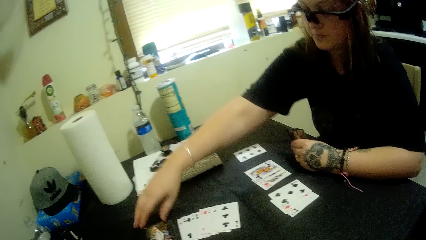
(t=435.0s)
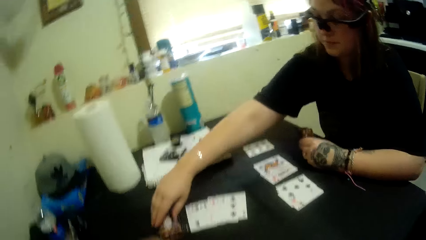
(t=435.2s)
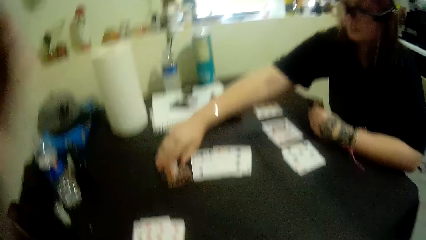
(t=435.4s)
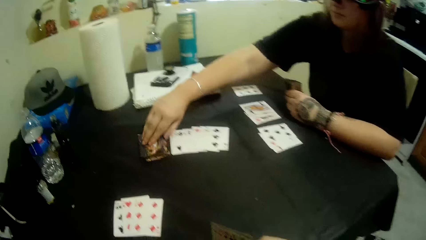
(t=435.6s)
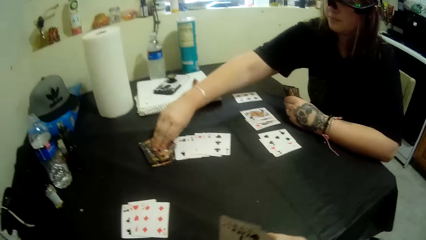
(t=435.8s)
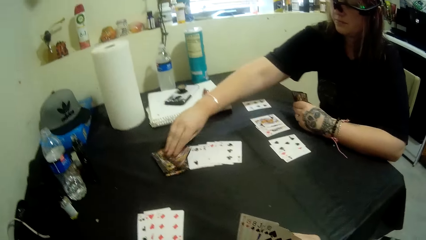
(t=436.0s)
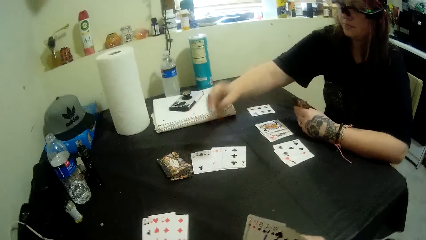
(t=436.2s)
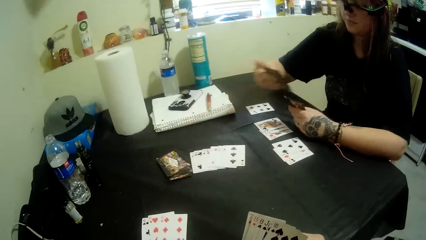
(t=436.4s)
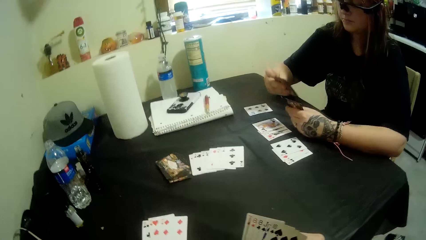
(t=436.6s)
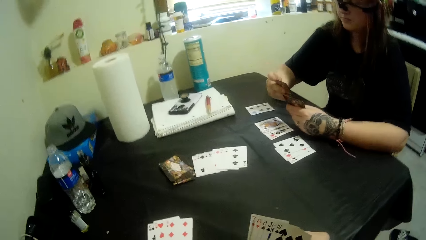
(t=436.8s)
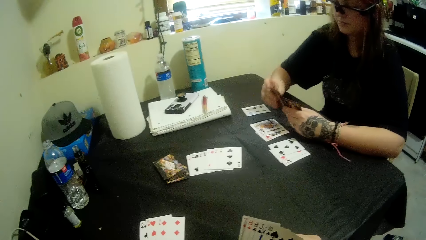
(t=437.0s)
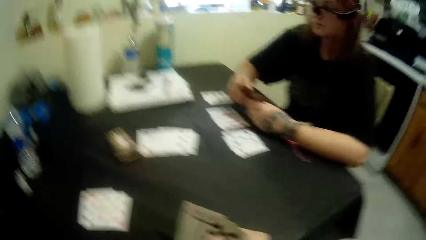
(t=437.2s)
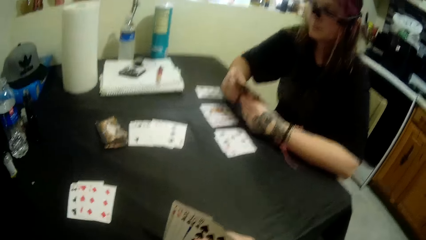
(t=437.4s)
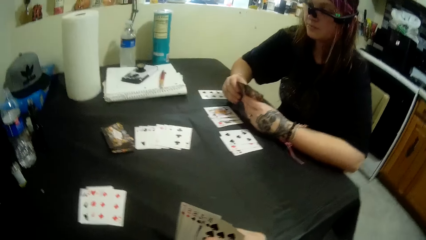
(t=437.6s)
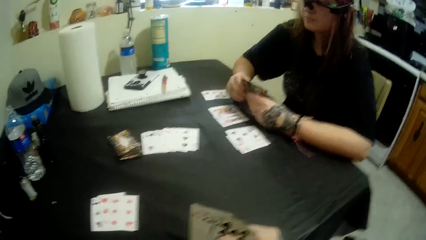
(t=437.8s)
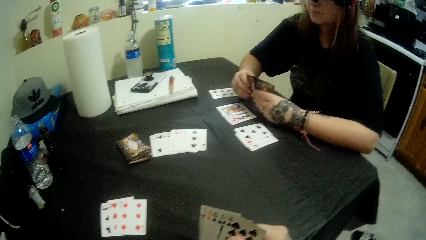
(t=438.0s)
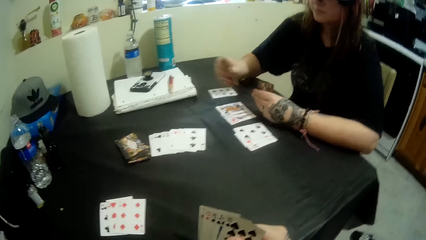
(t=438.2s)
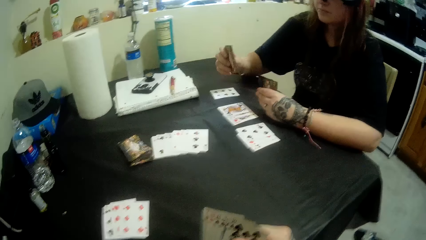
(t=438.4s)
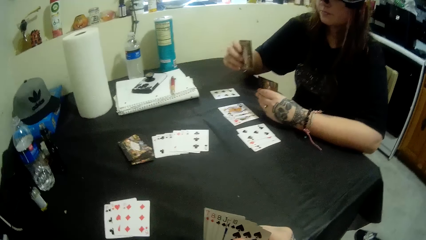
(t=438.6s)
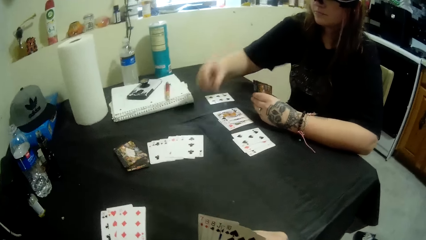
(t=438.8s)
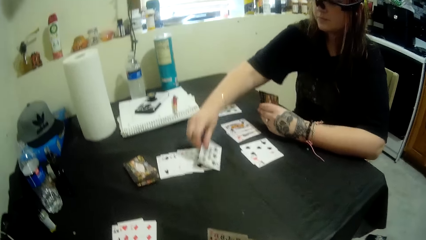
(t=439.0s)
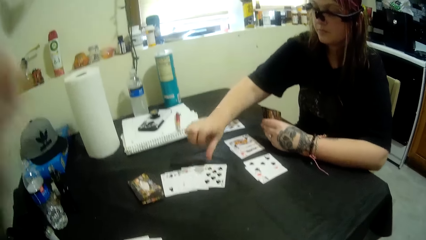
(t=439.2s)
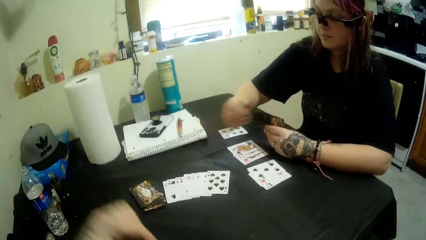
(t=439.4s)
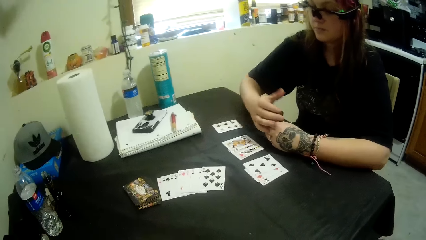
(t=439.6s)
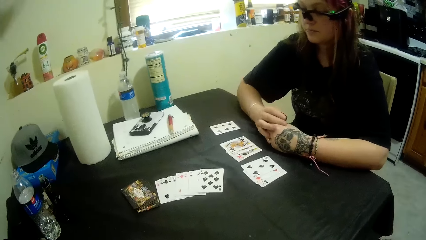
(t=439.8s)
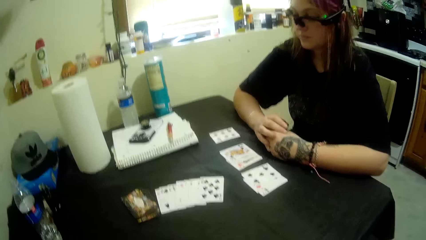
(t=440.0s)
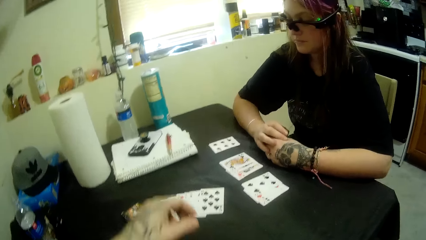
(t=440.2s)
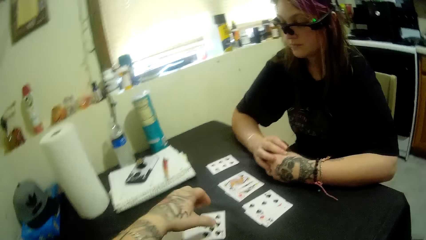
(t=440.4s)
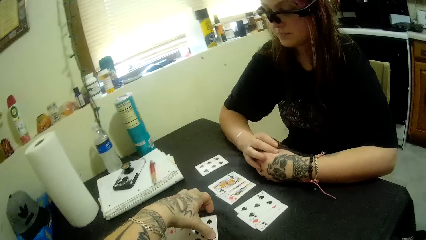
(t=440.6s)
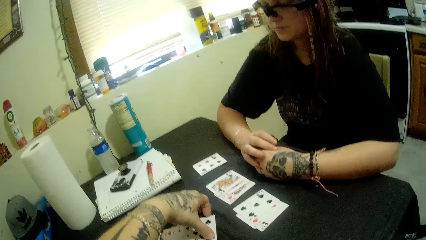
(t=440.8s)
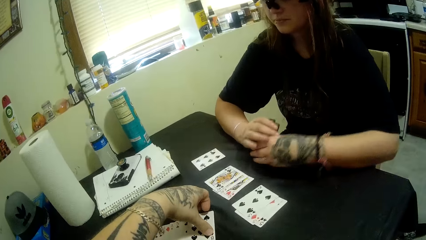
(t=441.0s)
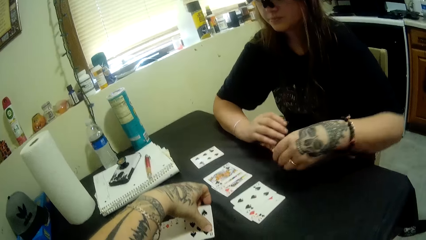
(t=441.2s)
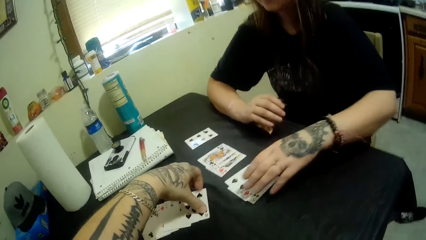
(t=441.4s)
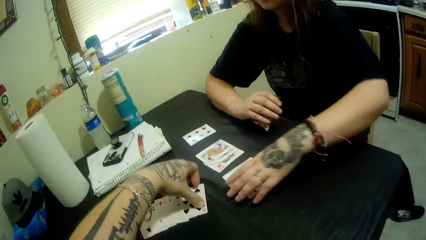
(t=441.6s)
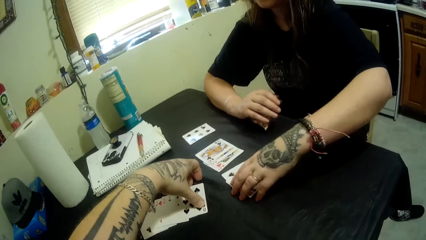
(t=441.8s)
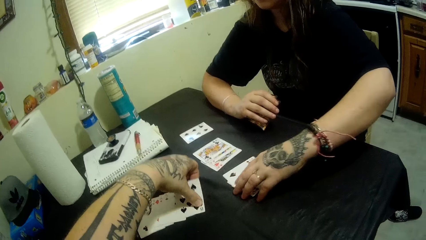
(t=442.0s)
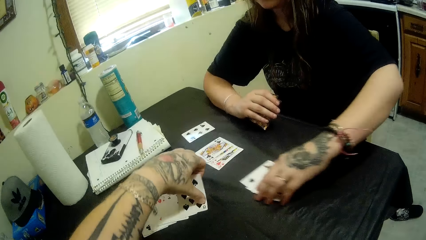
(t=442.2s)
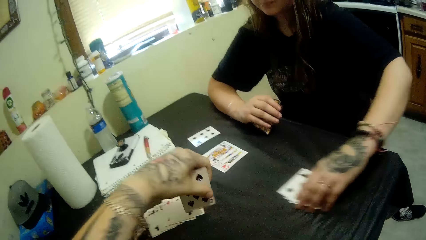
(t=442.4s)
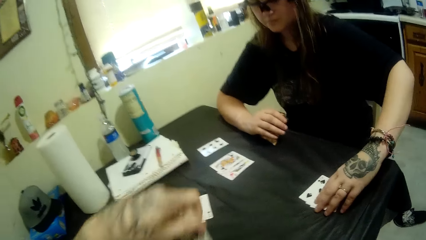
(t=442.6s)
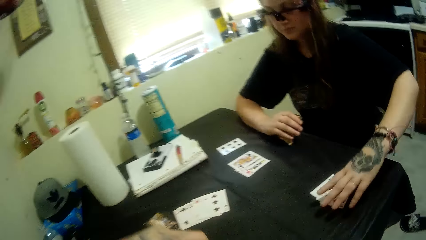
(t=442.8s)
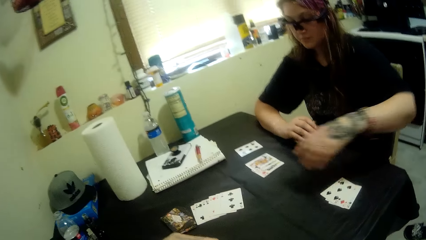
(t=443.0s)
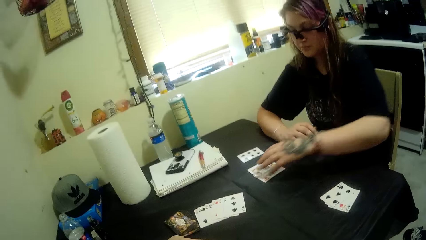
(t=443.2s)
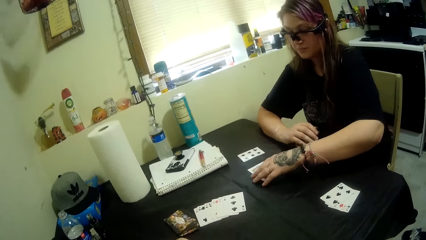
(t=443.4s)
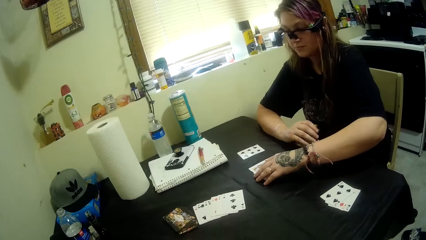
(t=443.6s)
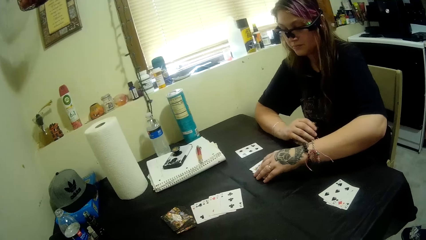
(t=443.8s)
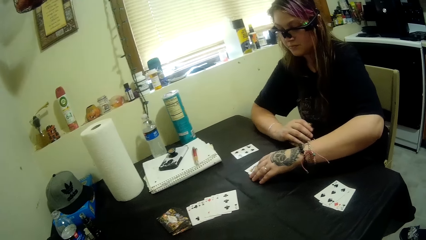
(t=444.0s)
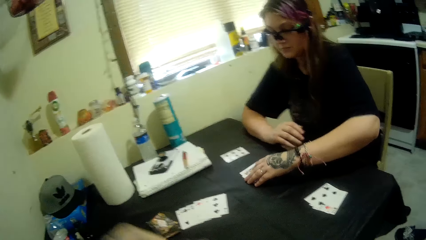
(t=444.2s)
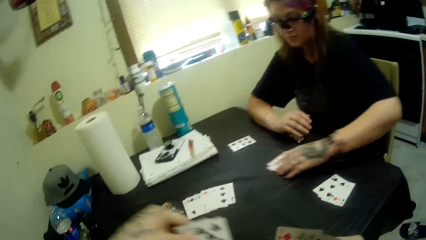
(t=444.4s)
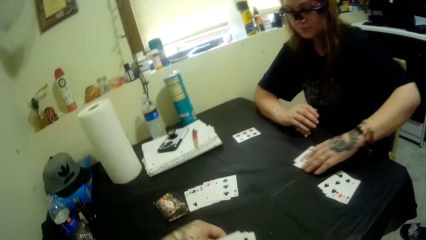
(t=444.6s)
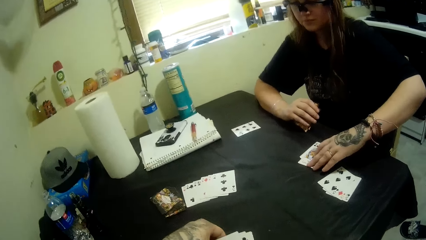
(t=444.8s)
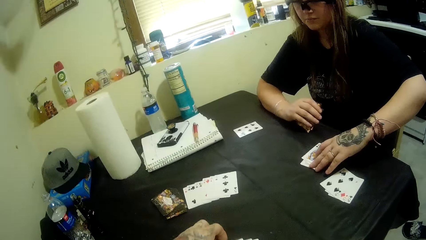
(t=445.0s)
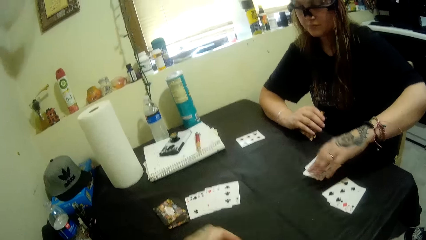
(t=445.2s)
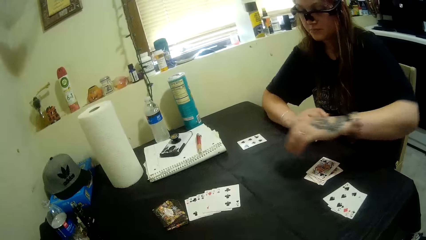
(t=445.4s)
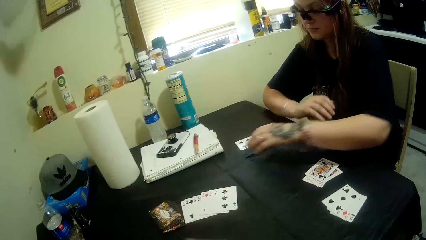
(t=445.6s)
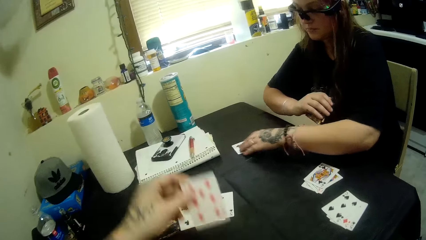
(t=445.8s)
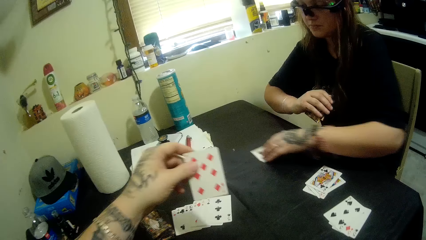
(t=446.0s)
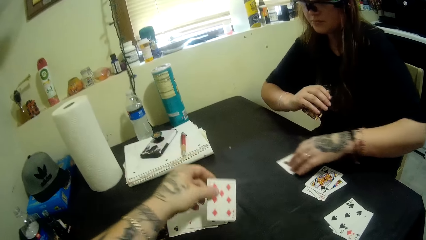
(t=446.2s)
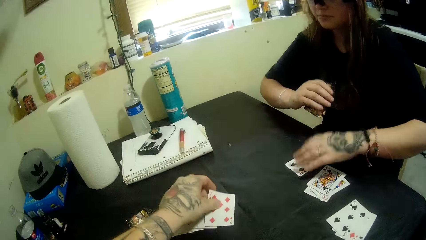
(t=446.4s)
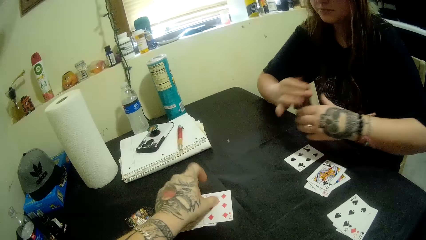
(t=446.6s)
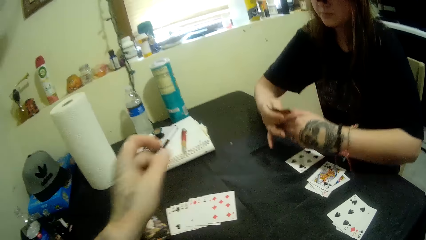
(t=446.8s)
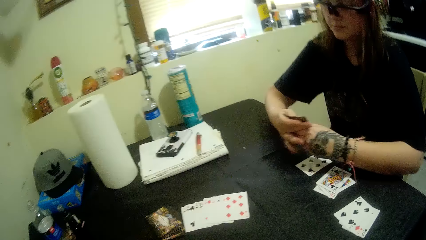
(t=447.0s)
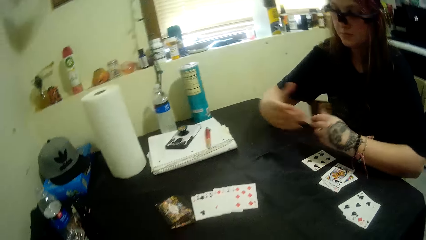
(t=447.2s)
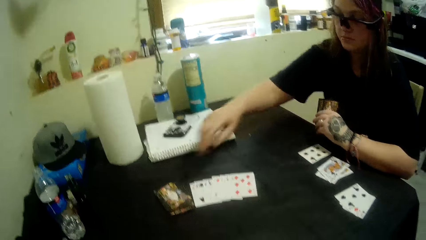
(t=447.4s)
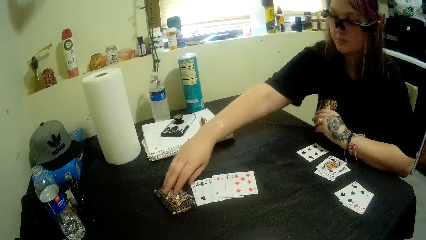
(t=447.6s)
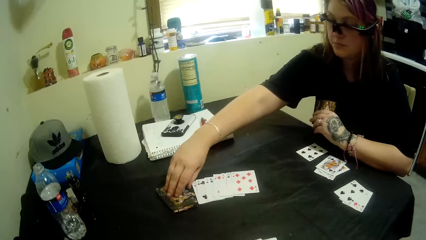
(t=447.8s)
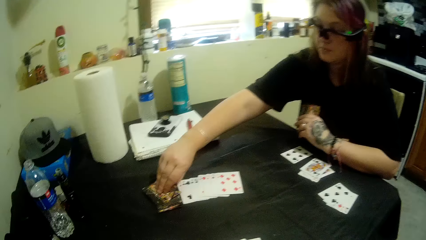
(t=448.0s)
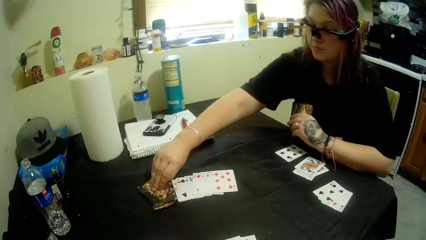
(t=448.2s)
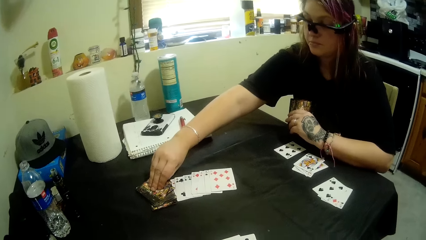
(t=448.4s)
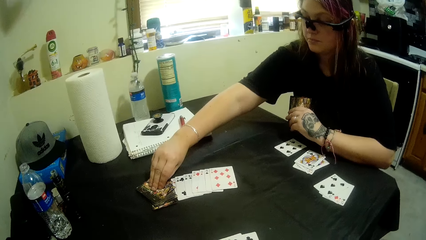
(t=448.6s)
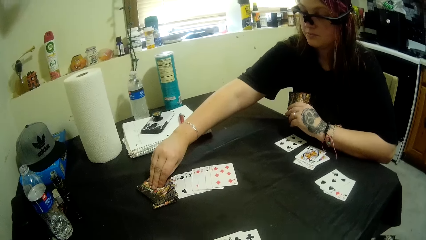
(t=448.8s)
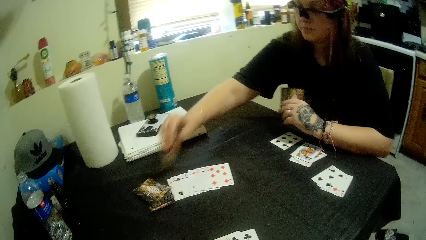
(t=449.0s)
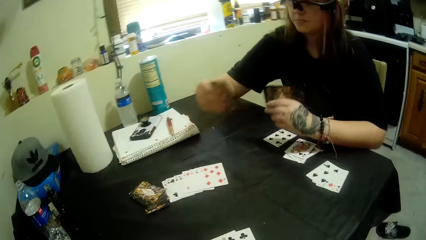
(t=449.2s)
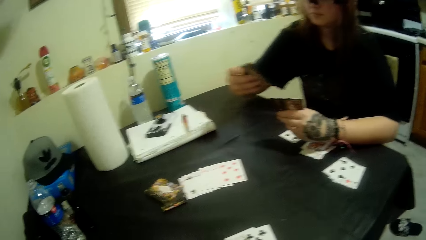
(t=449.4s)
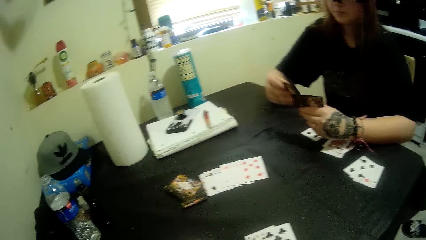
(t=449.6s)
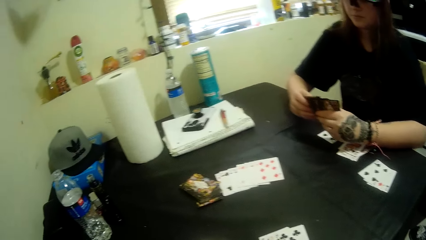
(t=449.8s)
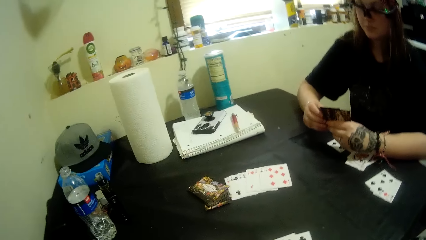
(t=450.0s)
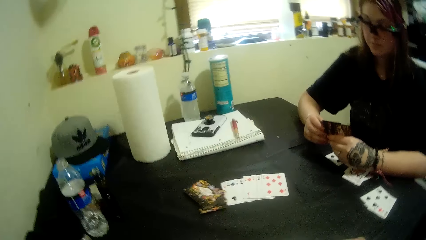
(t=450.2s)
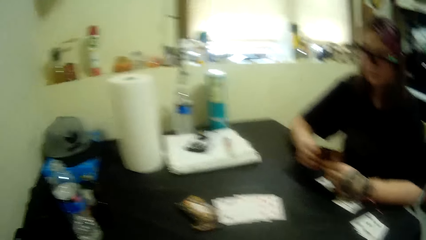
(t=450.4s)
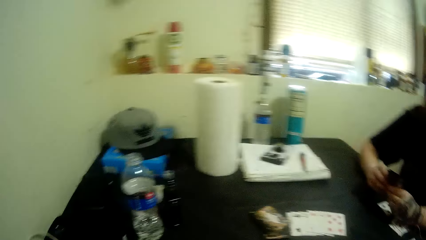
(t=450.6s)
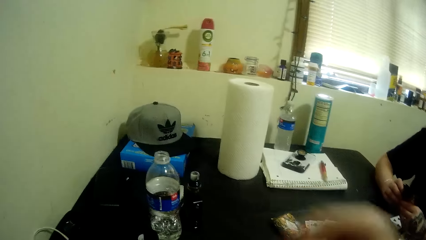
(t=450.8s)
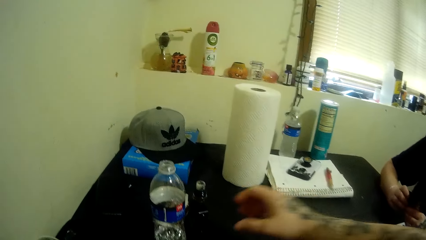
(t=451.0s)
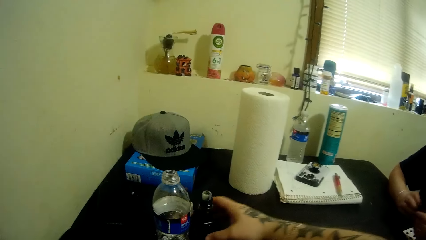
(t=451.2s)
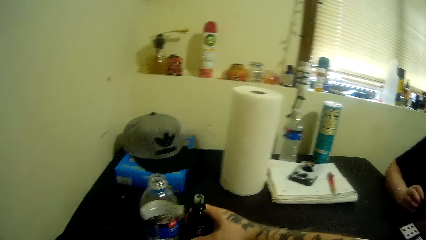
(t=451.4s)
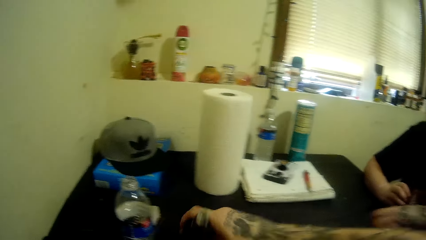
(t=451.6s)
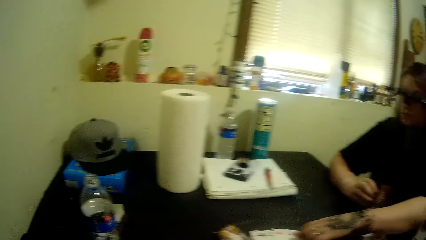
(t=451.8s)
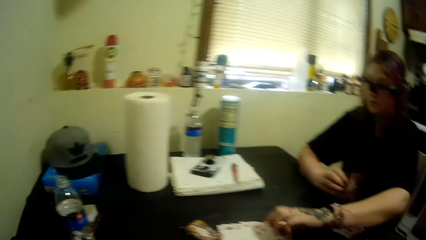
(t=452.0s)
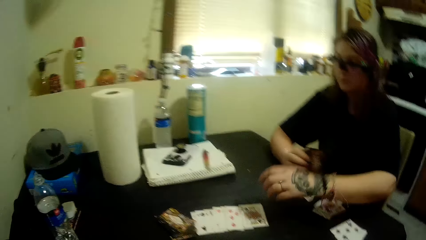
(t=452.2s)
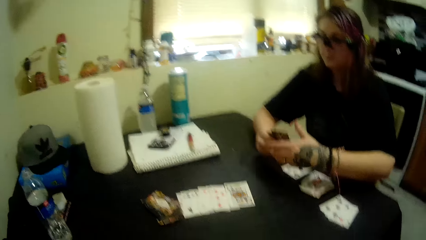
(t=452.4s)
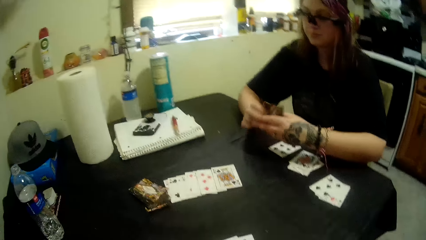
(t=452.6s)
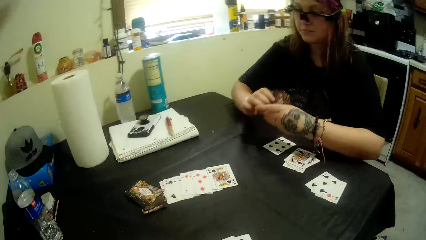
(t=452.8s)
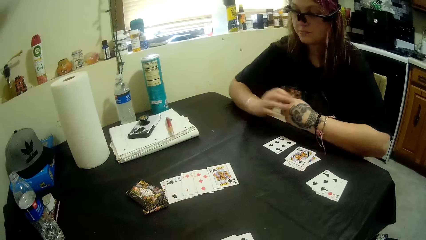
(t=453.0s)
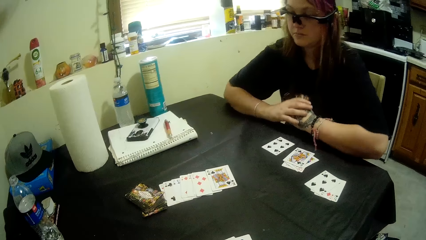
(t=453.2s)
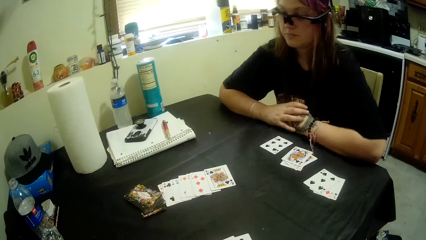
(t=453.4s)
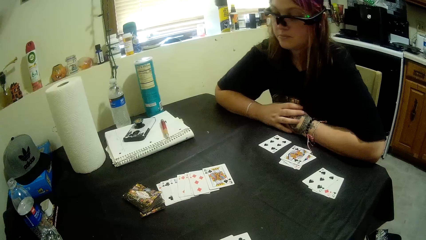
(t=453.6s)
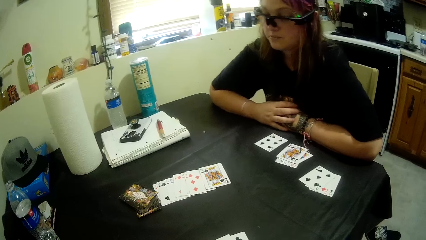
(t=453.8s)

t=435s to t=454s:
The woman picks up a card from the deck with her right hand. She puts a card on the table. The camera wearer picks up a card from the table with his left hand. The woman repositions the cards on the table with her left hand. She pushes the cards aside. She pushes the cards aside again. The camera wearer places a card on the table with his right hand. The woman pushes the cards aside. She picks up a card from the deck with her right hand. The camera wearer picks up a bottle or vaporizer from the table with his left hand. The woman picks up a card from the table.
